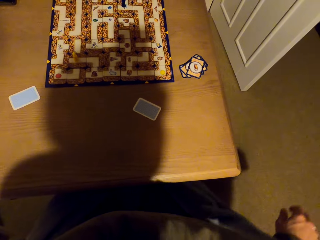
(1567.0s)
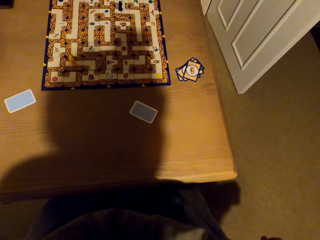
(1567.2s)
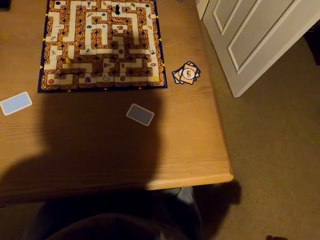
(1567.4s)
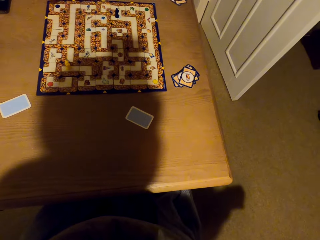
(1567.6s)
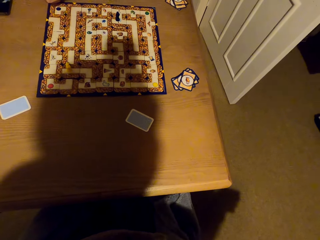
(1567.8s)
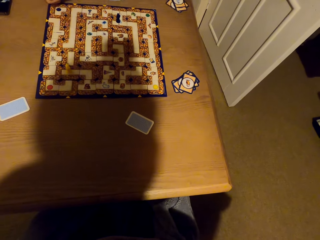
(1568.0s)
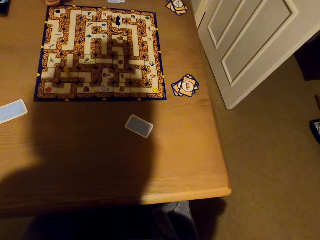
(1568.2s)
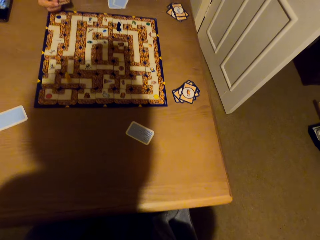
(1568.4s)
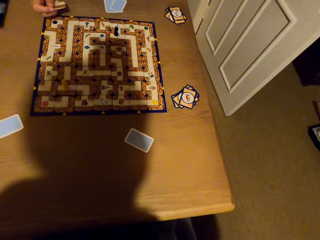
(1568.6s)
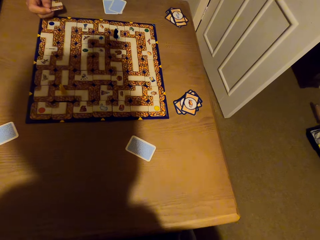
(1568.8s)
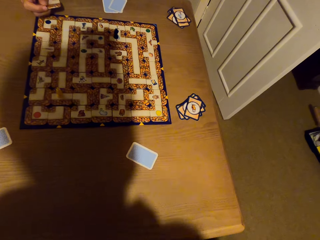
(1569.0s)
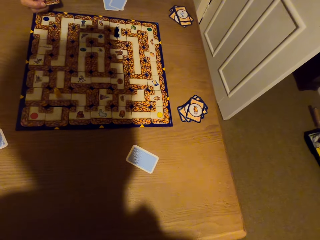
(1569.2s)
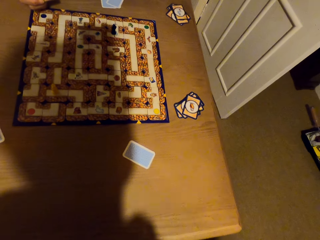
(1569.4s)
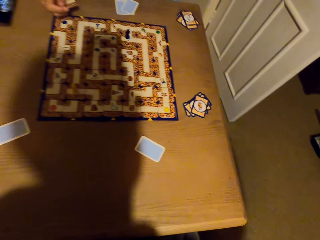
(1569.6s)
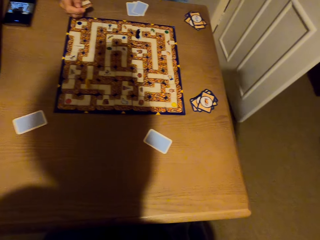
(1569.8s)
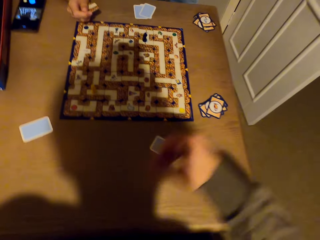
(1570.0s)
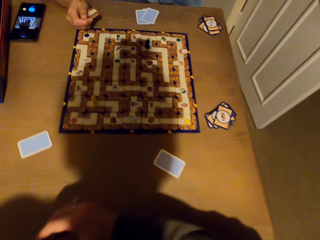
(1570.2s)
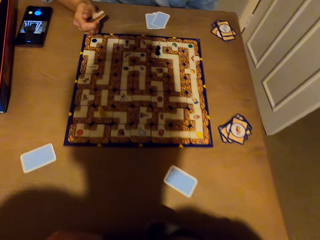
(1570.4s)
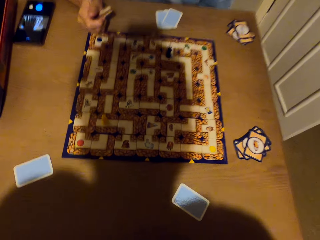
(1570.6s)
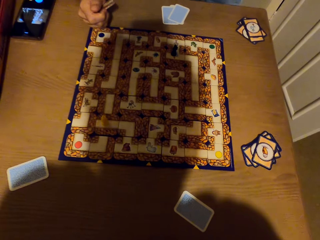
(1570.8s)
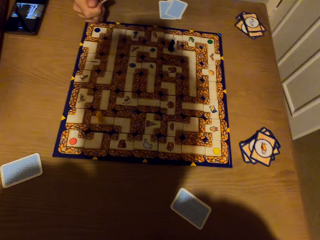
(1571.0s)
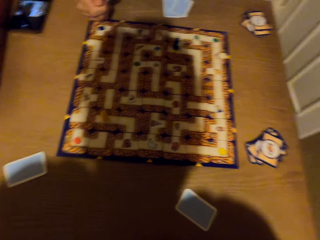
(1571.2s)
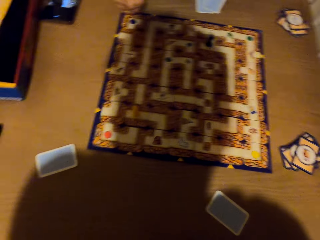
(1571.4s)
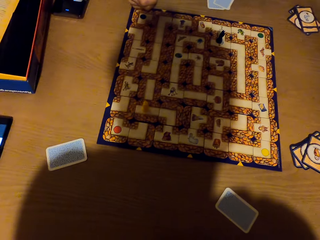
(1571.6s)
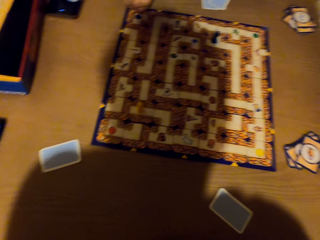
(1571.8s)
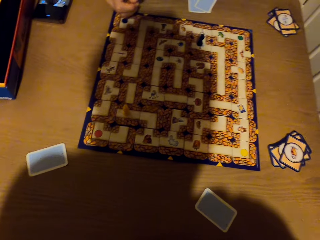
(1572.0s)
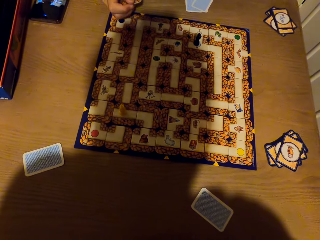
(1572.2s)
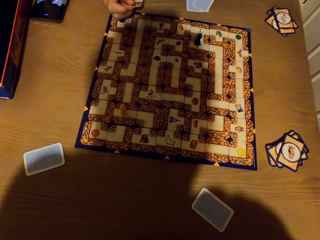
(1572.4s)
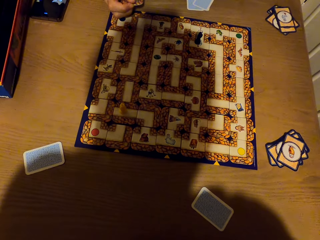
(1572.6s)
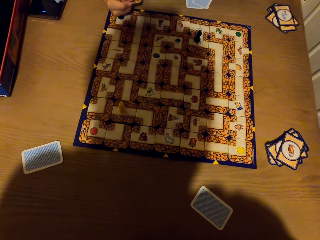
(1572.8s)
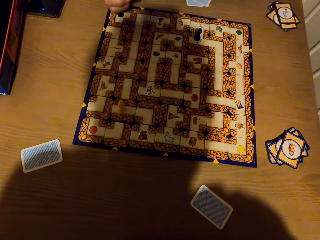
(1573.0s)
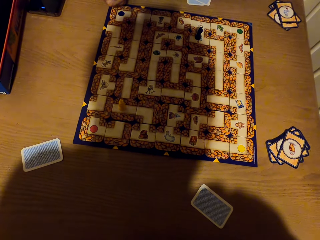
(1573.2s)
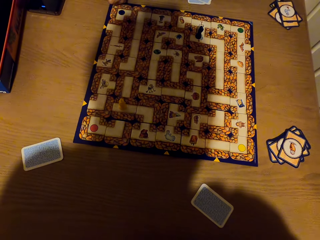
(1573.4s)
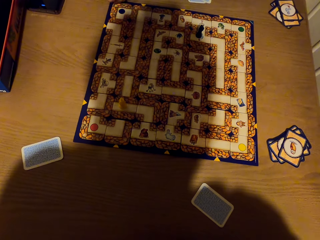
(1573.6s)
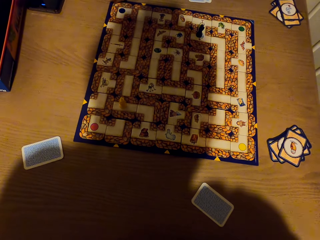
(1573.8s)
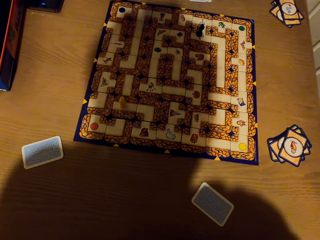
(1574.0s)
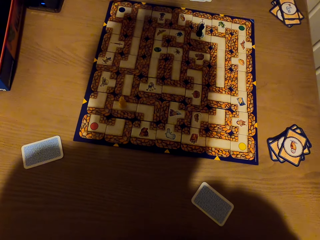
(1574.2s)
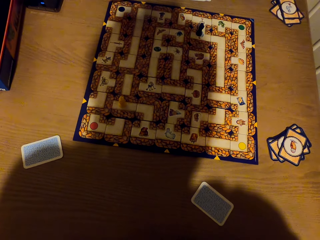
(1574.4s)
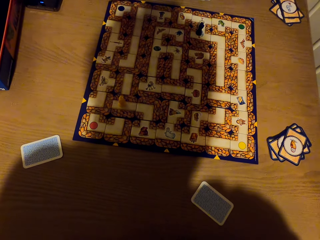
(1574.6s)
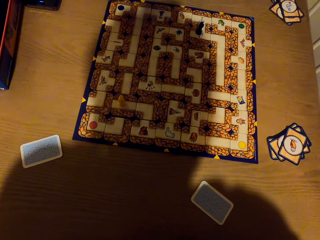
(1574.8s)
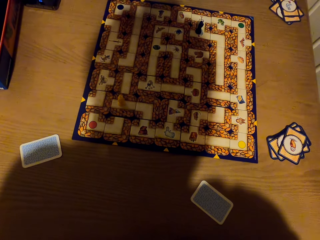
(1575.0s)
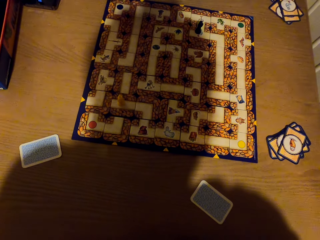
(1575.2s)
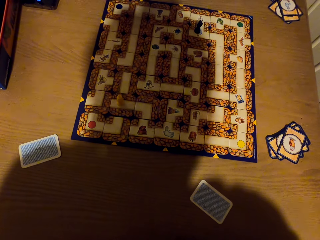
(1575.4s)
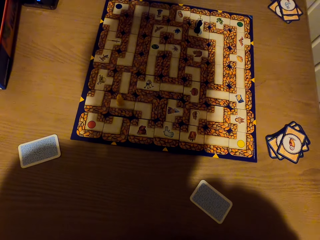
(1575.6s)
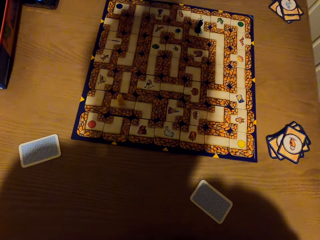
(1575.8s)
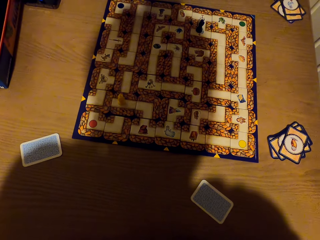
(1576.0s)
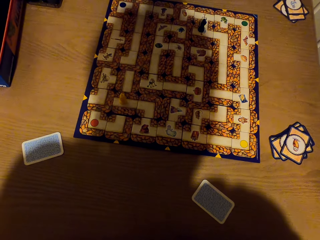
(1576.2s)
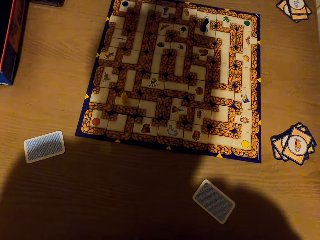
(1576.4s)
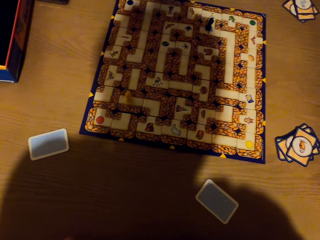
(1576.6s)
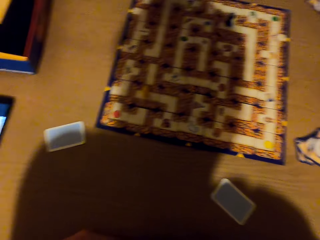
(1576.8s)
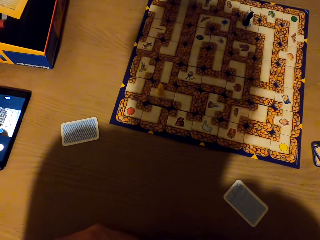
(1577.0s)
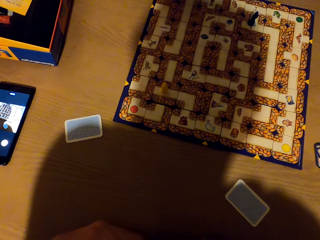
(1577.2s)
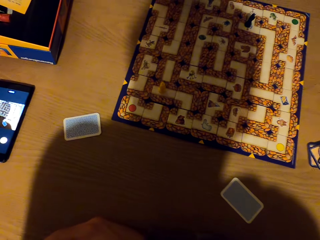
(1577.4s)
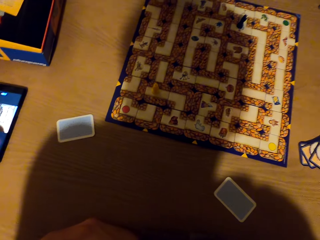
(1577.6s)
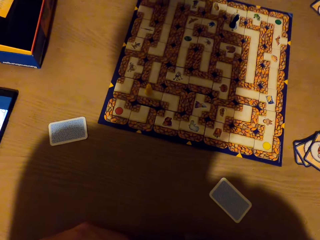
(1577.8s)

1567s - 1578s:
The camera wearer stares at the chess board.

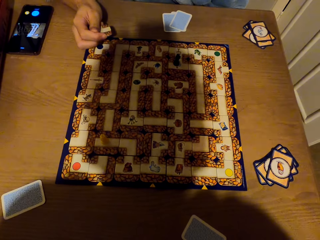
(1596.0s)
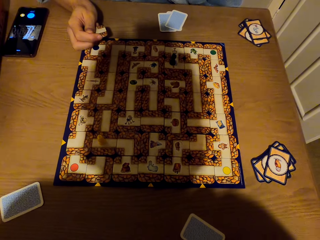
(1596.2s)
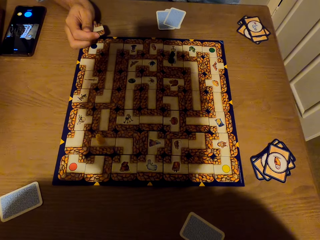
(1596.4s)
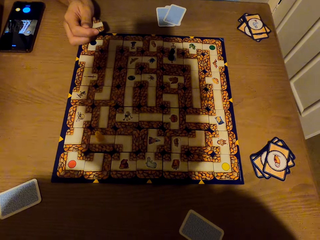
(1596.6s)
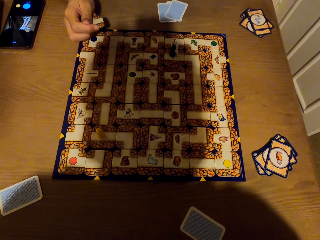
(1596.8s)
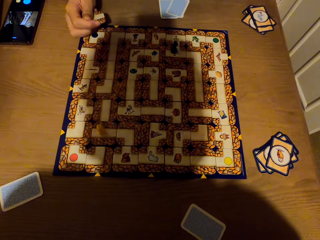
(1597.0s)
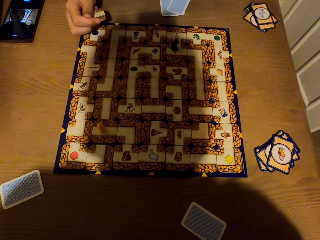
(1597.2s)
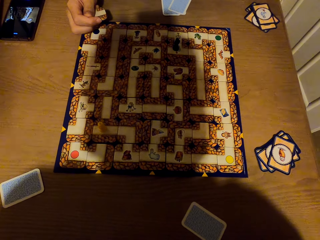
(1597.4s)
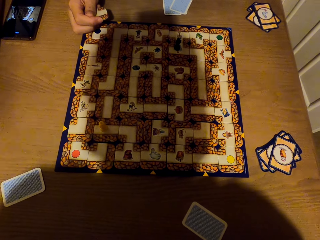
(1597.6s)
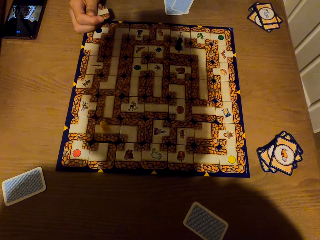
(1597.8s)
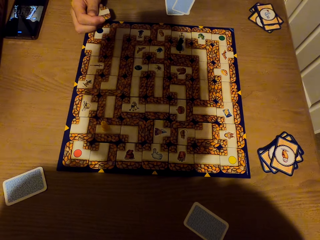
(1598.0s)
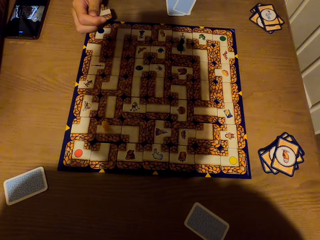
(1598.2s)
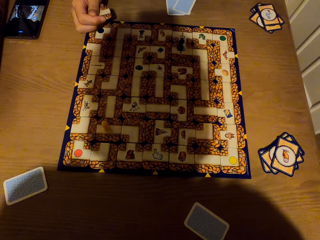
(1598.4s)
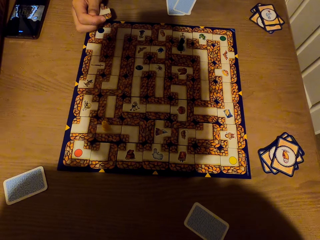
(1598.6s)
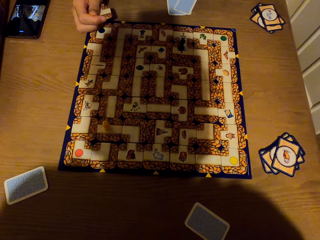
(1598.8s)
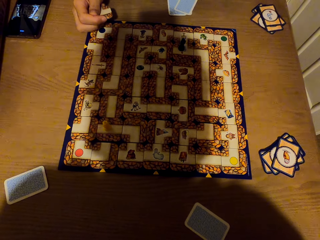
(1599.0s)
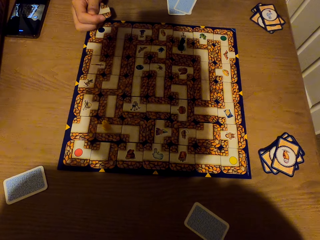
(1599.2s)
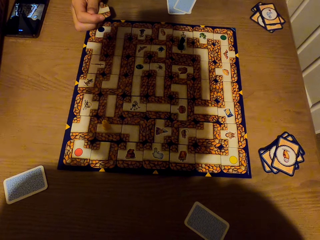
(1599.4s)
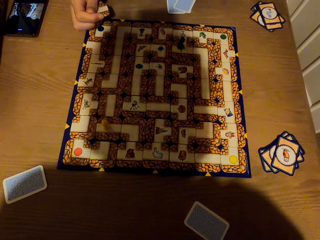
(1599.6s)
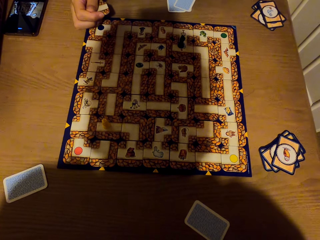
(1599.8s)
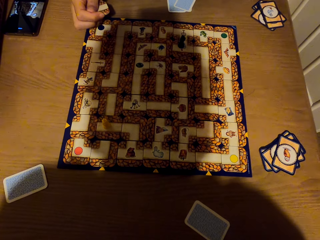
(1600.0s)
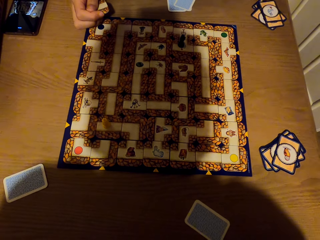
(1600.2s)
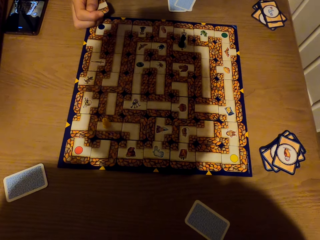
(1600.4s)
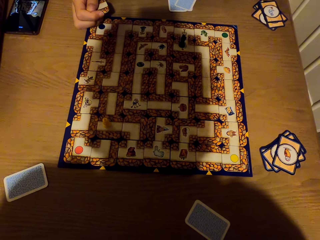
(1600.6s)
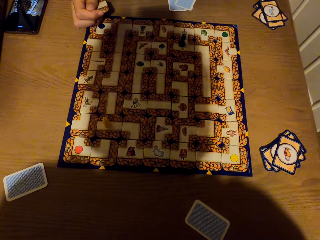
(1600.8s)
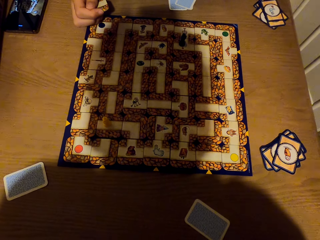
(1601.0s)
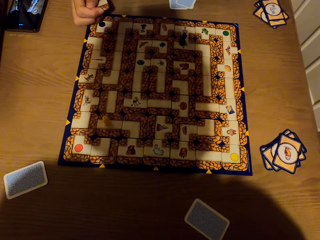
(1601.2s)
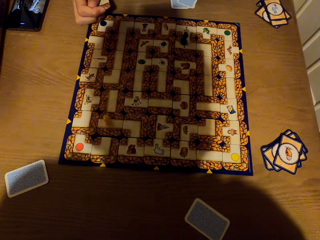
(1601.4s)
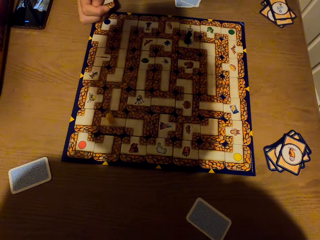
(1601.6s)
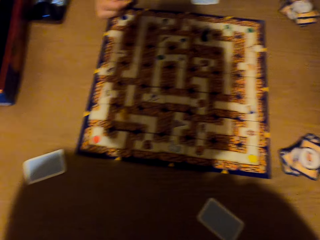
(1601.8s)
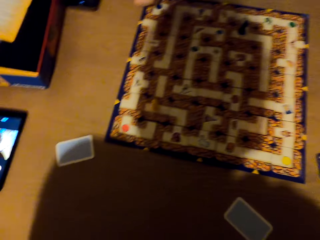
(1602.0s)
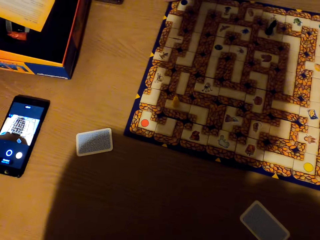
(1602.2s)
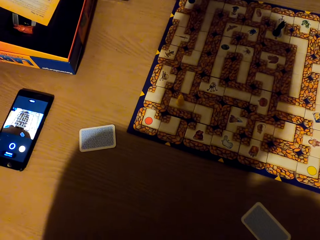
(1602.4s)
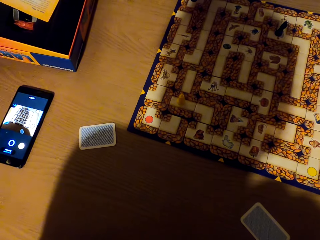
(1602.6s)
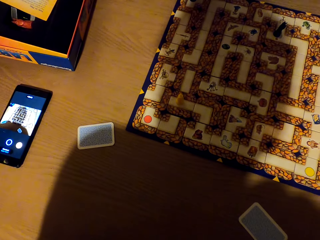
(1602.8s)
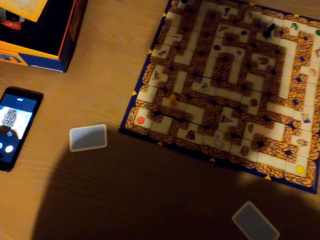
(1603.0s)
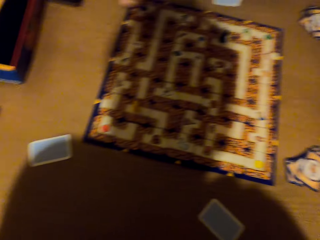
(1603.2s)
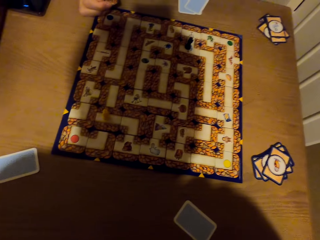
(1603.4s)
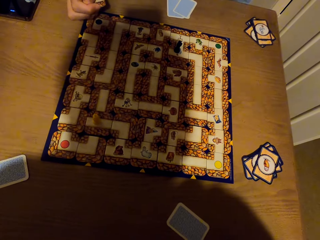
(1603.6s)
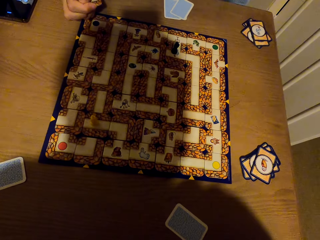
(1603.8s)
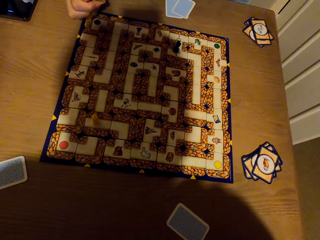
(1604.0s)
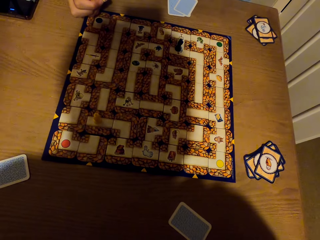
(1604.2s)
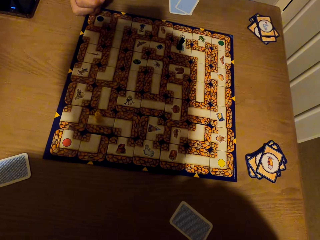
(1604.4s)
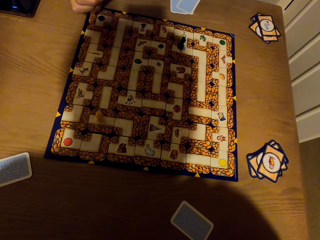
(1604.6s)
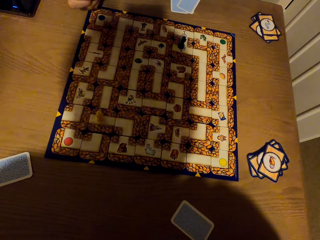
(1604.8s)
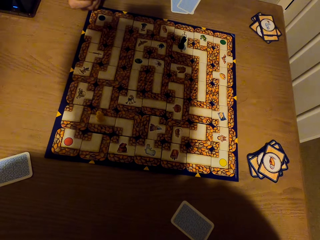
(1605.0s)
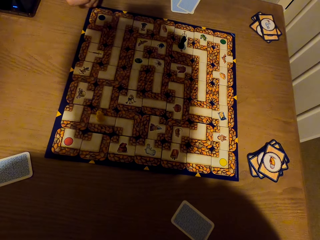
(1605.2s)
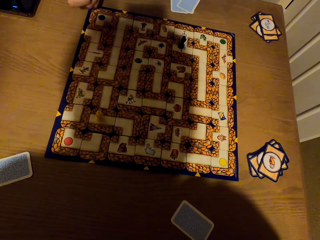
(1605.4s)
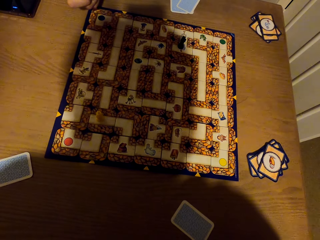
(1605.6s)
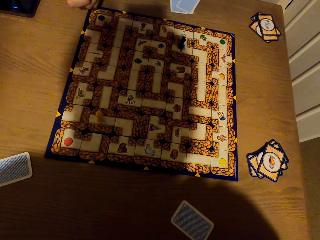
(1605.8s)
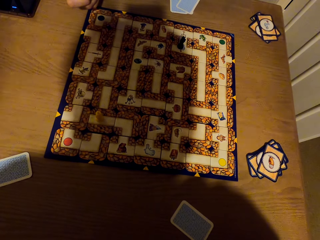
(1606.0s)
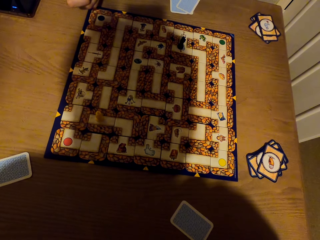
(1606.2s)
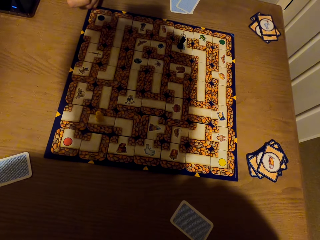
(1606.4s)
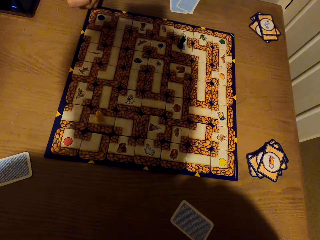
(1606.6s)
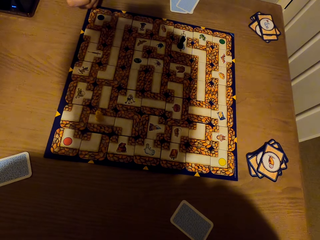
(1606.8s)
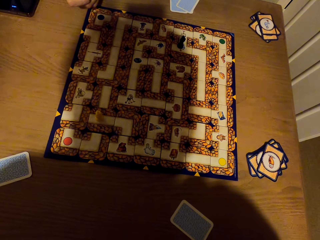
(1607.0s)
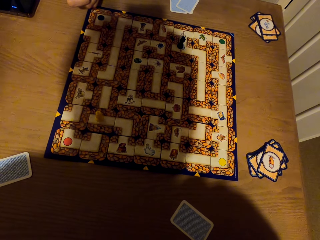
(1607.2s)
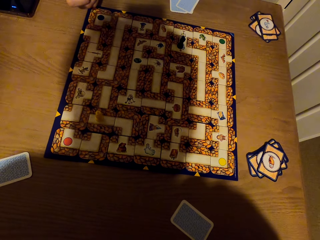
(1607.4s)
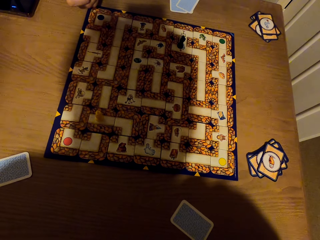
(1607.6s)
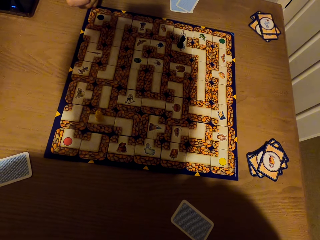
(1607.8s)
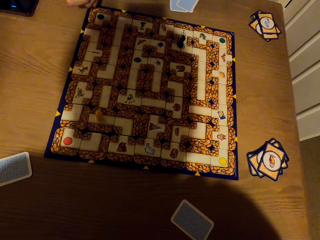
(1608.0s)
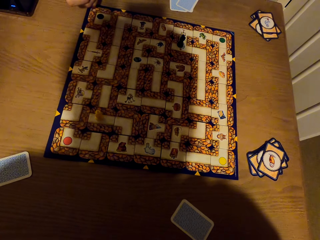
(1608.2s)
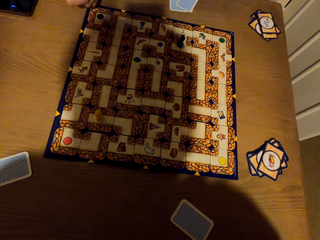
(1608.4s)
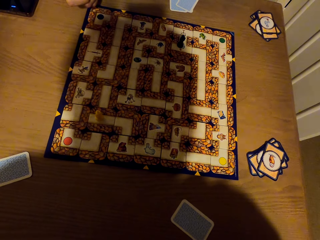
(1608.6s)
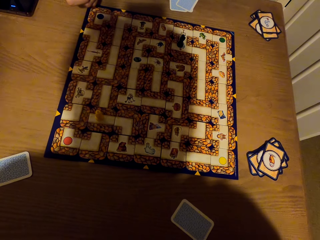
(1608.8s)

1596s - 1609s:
A woman stares at the chess board. The camera wearer looks at a mobile phone. They look around.
